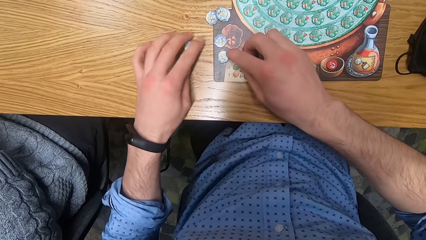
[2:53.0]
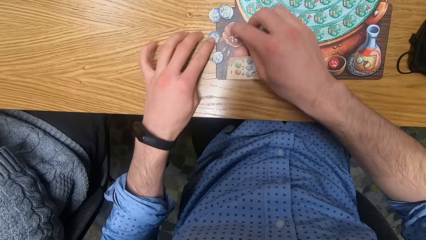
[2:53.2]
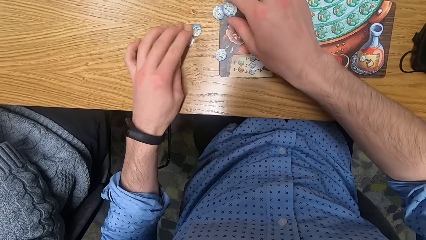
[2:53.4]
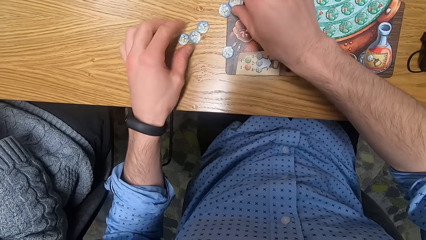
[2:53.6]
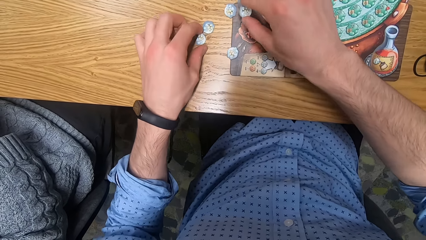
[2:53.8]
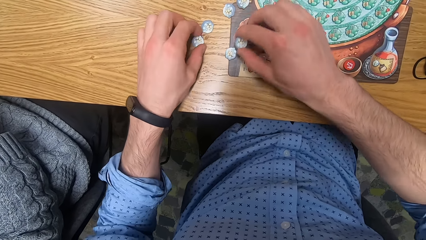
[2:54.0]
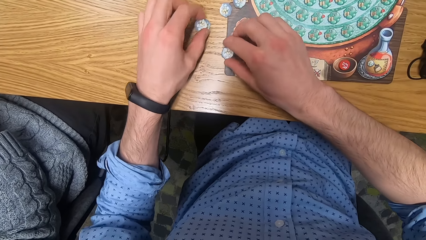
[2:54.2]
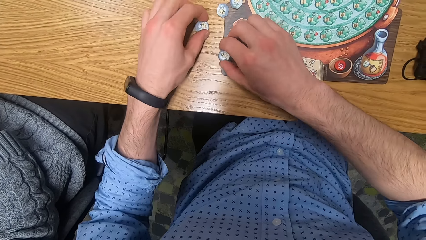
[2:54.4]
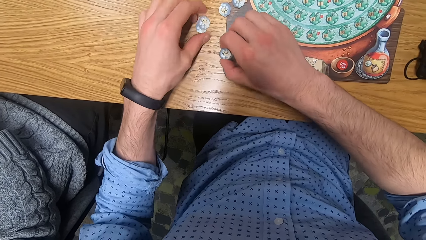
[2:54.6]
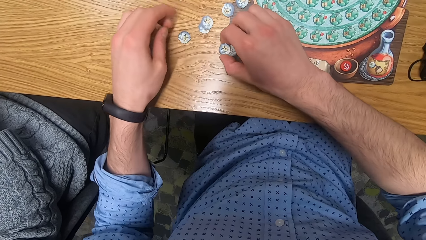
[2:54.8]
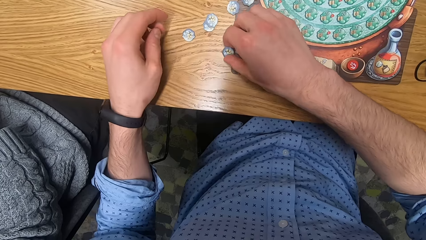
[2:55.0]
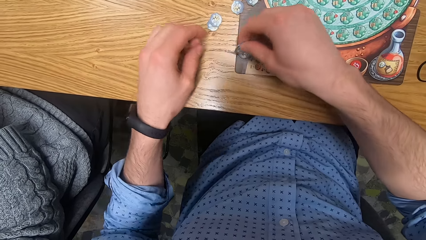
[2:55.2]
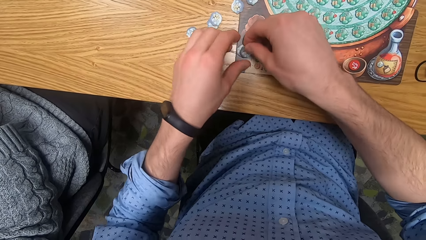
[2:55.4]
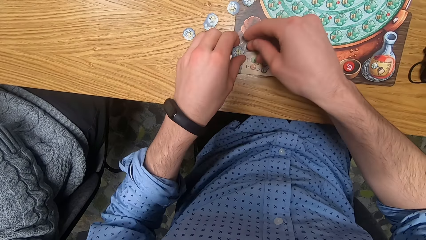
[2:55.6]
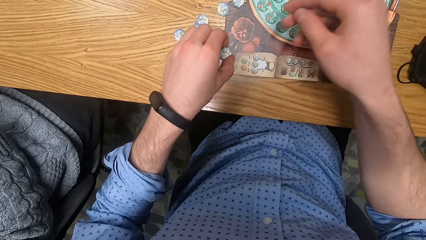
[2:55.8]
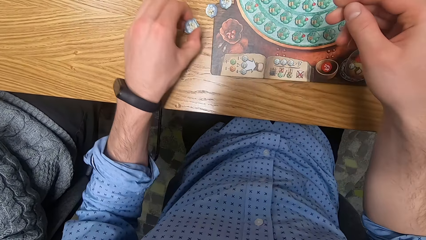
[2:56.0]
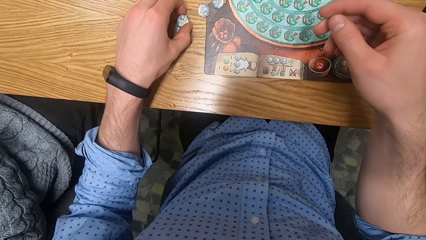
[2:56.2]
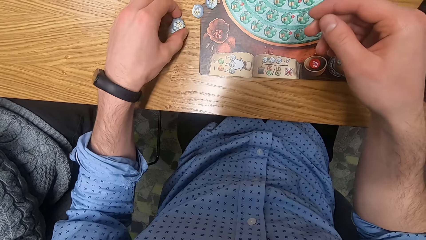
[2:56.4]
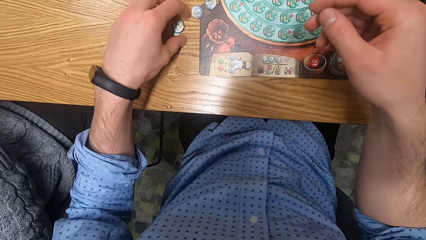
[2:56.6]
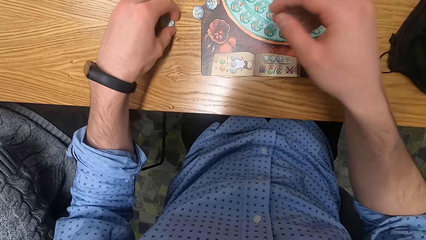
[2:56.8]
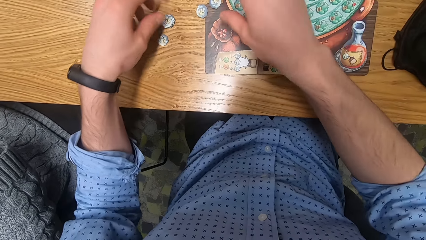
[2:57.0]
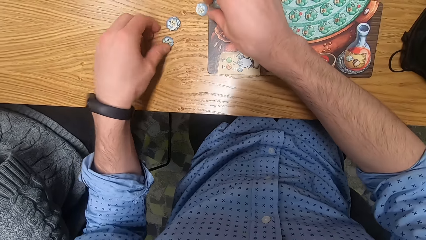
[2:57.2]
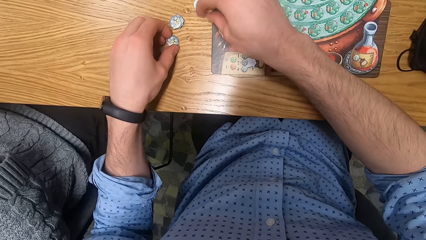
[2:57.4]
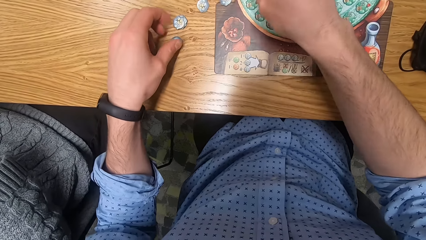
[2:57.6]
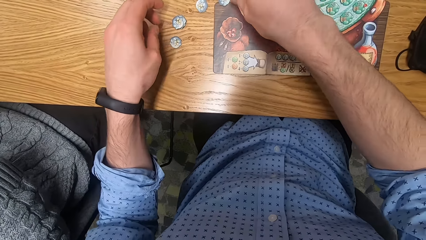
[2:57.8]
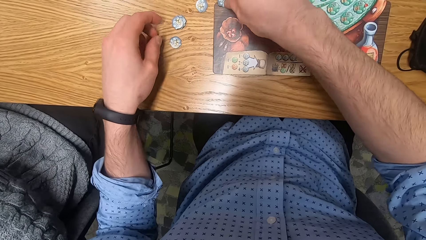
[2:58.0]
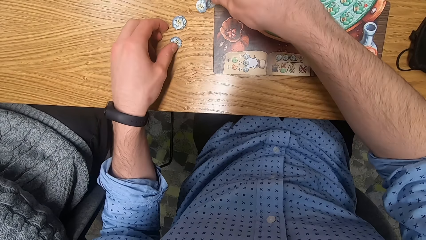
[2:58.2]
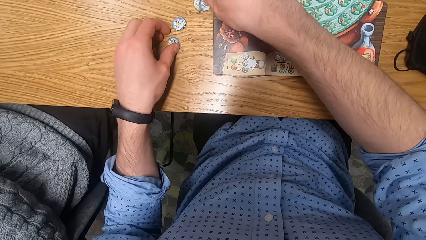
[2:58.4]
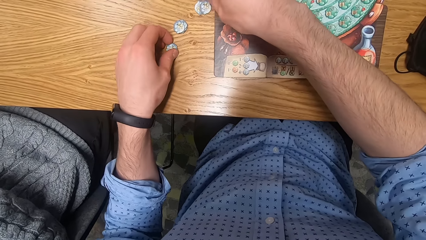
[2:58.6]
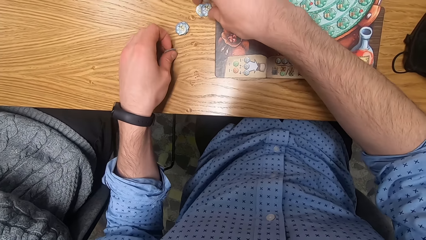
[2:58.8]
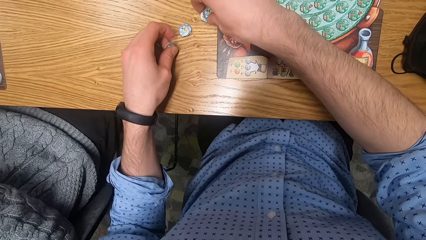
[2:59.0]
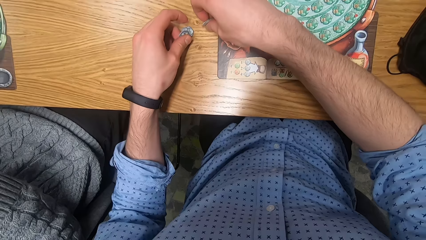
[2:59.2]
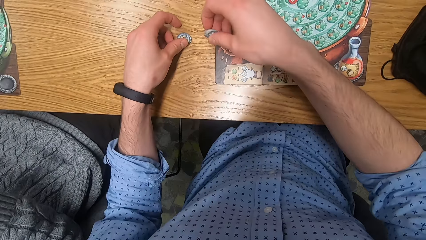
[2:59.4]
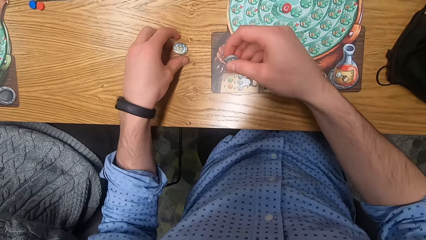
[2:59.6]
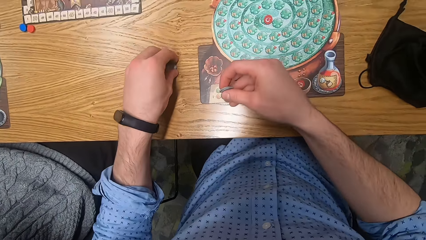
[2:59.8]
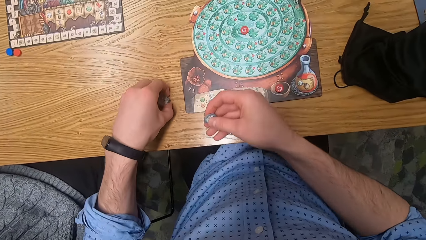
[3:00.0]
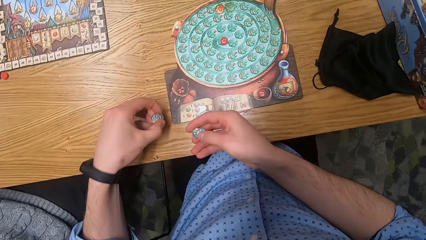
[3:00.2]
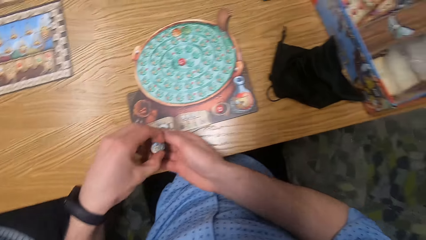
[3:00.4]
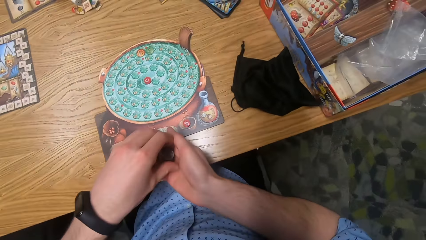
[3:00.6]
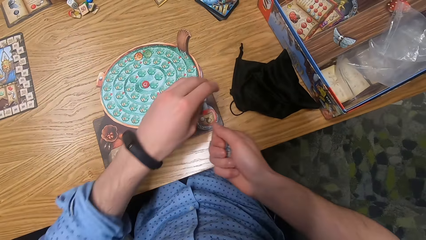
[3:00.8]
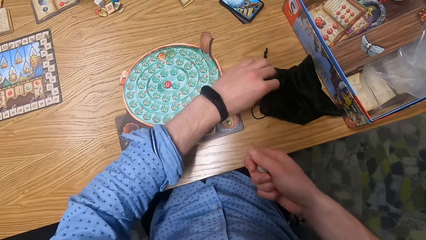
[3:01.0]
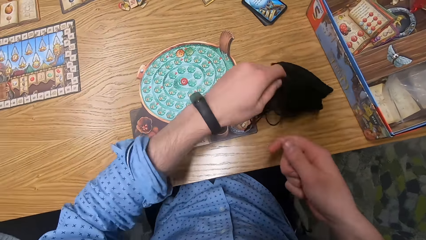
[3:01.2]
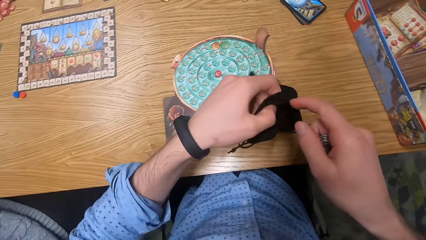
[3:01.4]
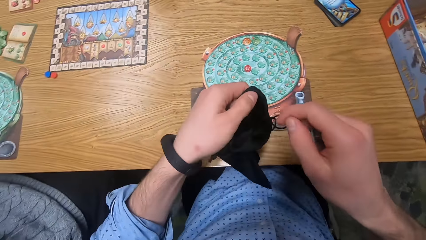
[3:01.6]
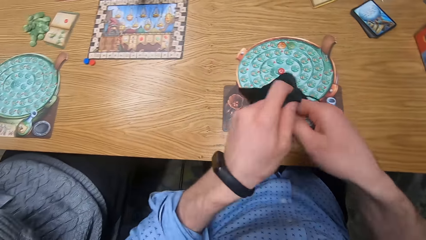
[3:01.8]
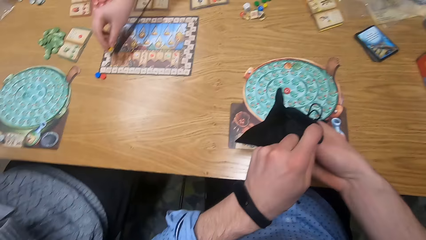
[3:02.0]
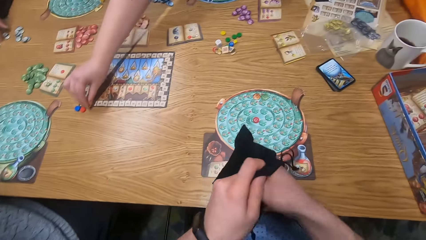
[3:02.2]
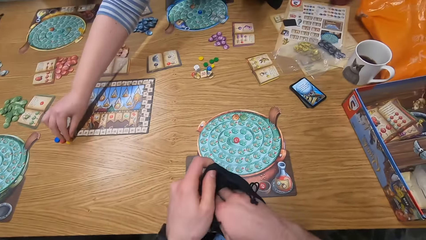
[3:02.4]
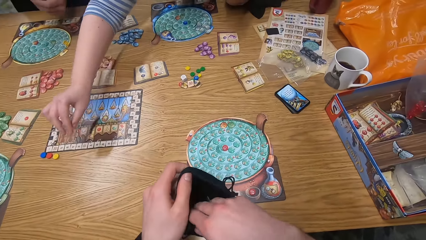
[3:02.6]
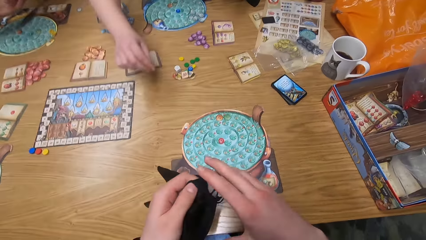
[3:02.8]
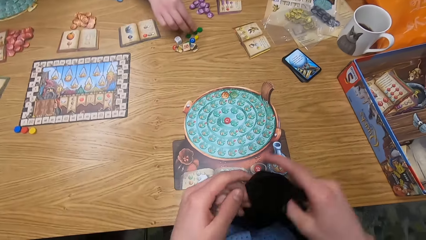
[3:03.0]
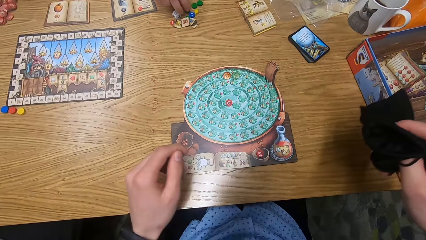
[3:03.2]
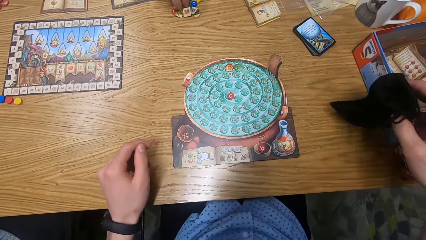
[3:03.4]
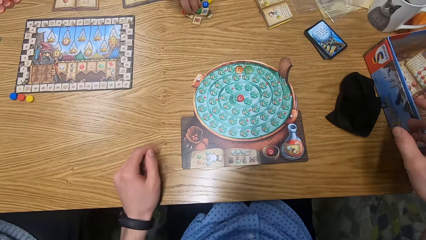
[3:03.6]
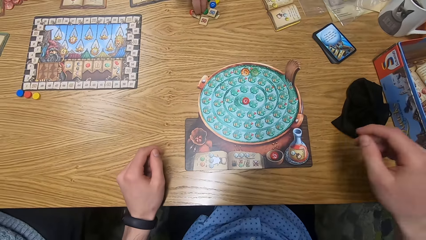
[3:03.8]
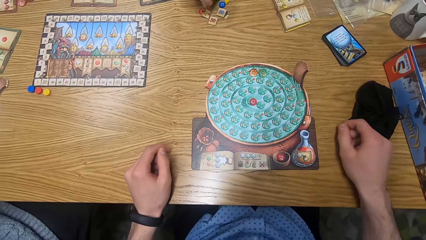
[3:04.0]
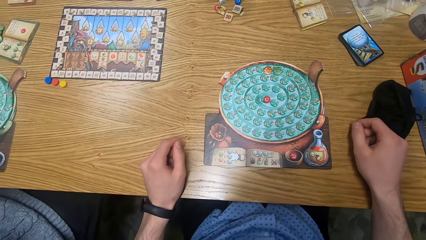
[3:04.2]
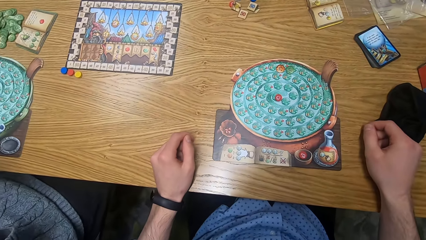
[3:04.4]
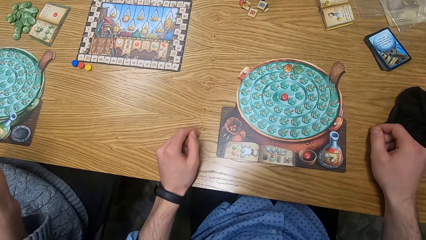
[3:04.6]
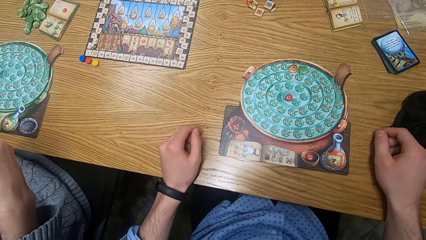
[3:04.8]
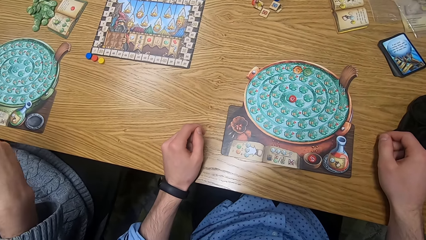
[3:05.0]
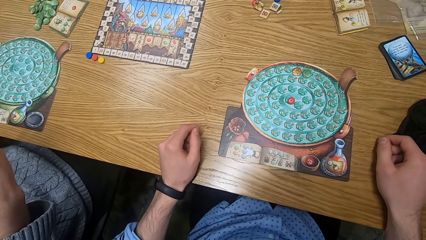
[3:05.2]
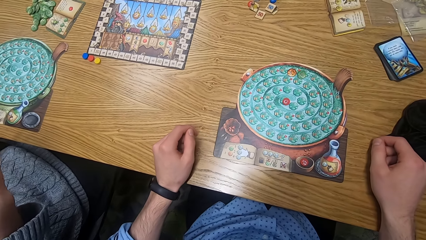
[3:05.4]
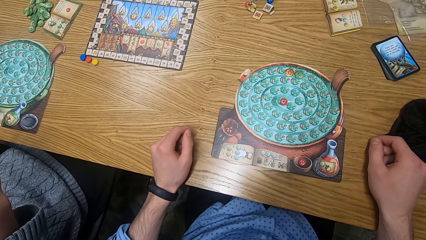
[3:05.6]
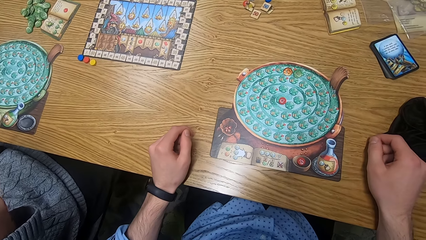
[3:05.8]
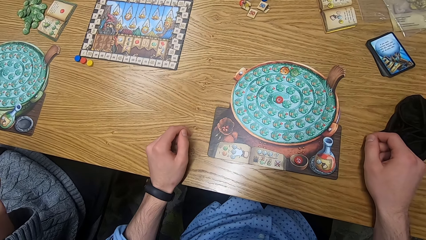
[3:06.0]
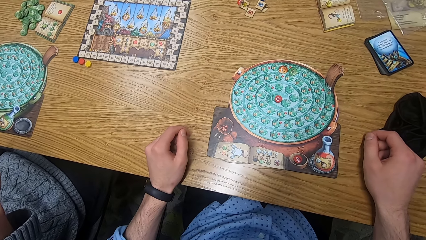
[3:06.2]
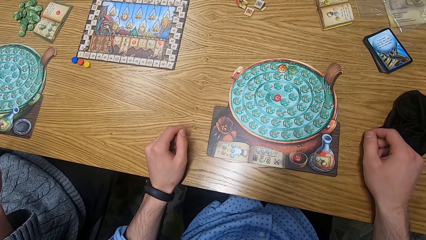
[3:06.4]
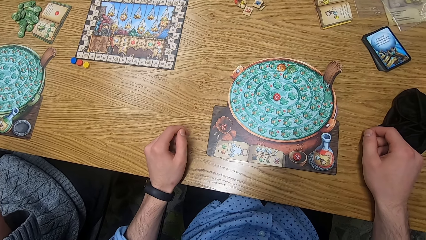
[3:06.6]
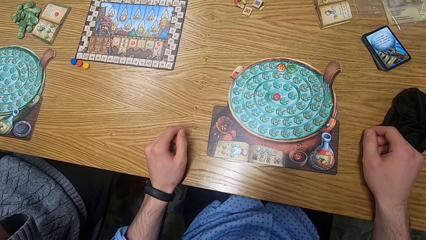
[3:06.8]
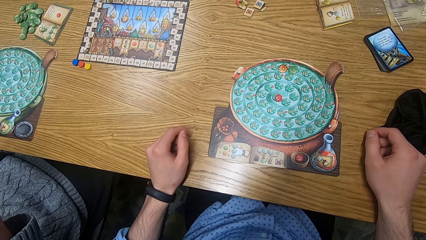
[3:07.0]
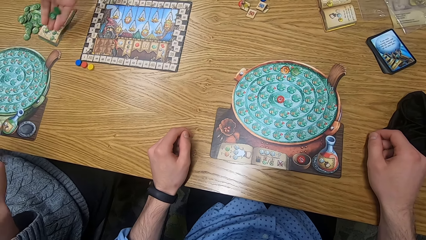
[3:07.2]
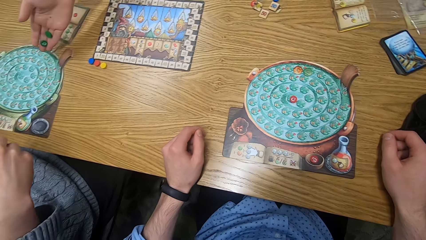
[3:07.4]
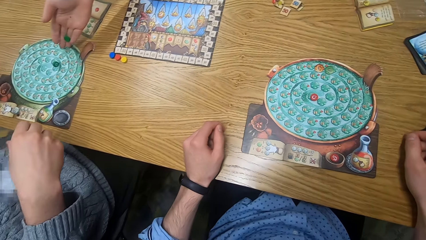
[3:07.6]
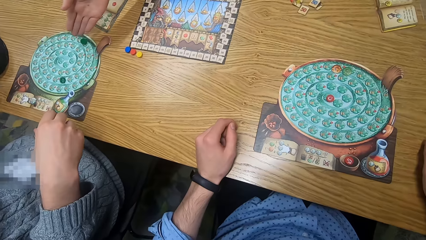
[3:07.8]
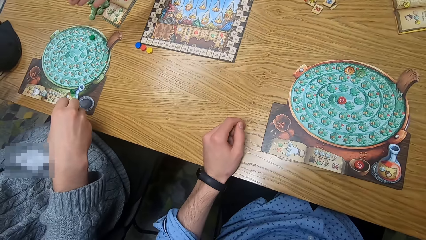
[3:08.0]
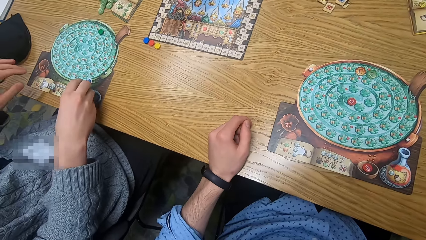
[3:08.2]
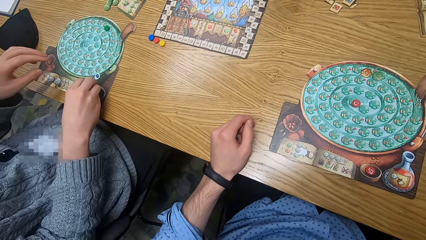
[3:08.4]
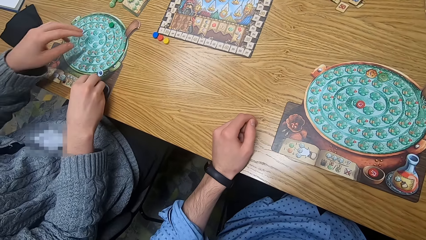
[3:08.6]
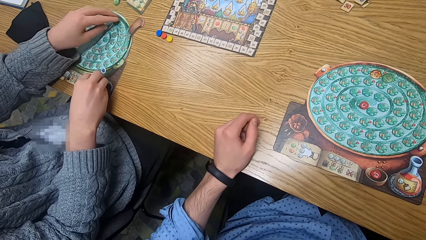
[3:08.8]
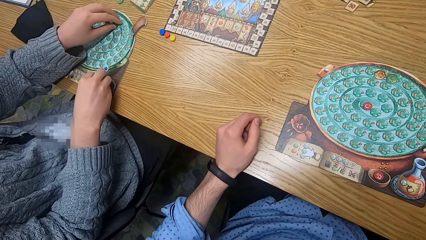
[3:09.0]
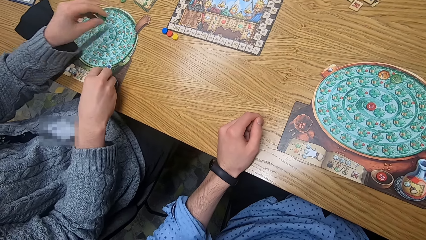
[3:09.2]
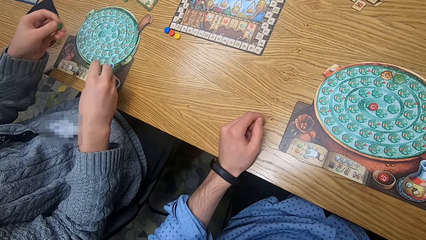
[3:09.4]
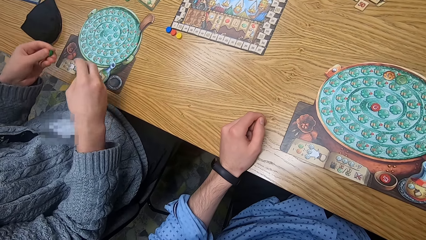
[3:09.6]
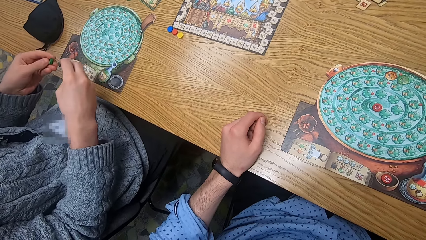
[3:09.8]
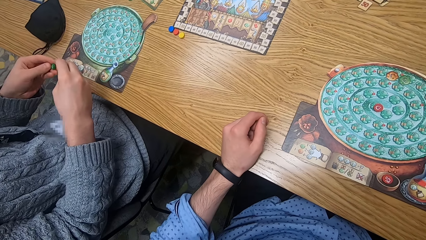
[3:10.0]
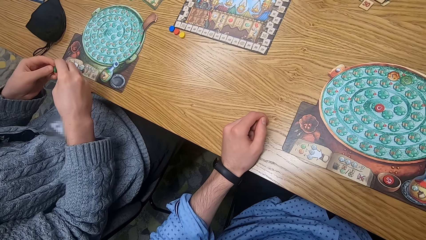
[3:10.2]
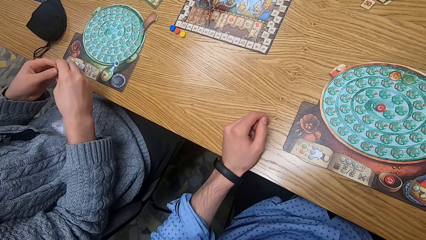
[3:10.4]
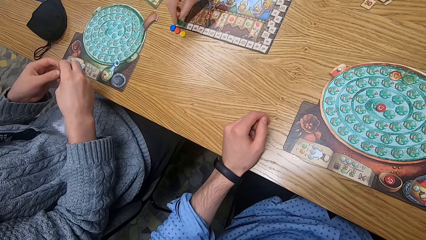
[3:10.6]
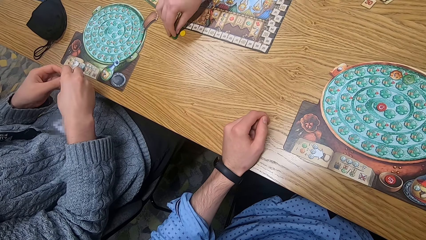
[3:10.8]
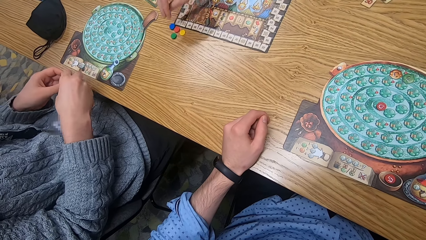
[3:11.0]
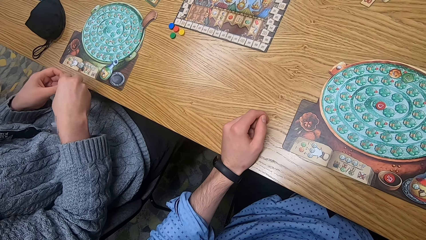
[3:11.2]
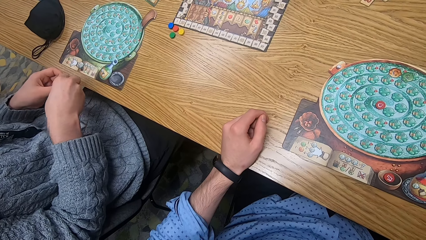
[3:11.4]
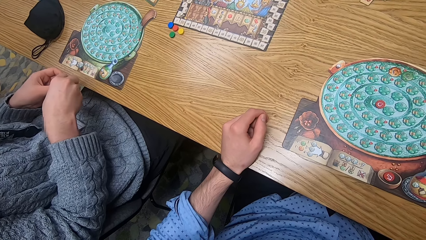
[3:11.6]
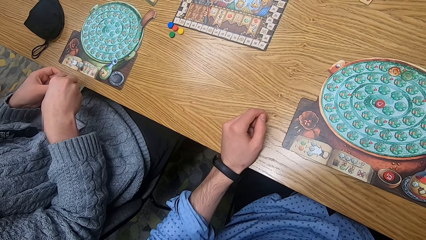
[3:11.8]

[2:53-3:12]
The camera wearer stacks the white tokens on the table with both hands. He picks the stack of white tokens from the table with his right hand. He picks the dice on the table. He picks the stack of white tokens from the table with his right hand again. He places the stack of white tokens with his right hand. He picks the black bag from the table with his left hand. He puts the dice in the black cloth. He places the white tokens in the black bag with his right hand. A woman places a yellow chip on the table with her right hand. The camera wearer drops the black bag on the table with his right hand. The woman picks a green chip from the table with her right hand. A man drops some green tokens on the player board with his right hand. Another man picks the green chip from the player board with his right hand and picks the green chip from the player board with his left hand. The other man holds the green chips with both hands. The first man drops a green chip on the table with his right hand.
